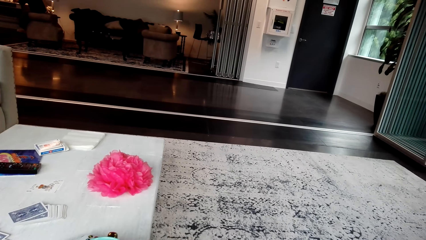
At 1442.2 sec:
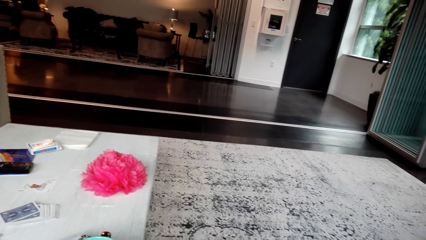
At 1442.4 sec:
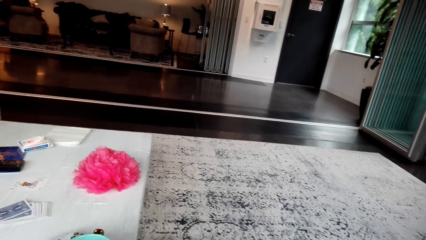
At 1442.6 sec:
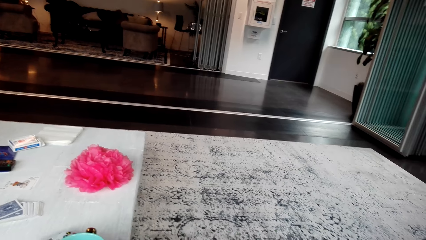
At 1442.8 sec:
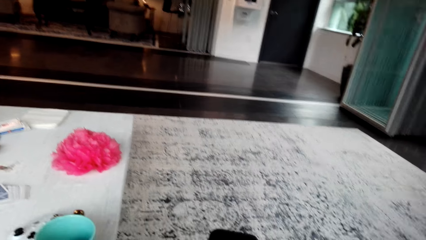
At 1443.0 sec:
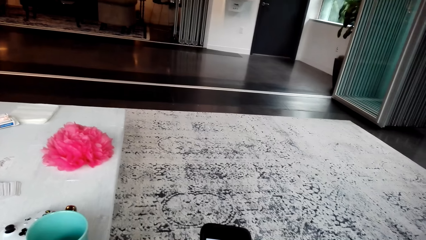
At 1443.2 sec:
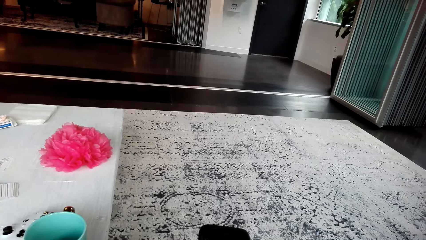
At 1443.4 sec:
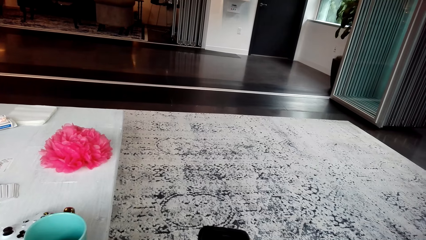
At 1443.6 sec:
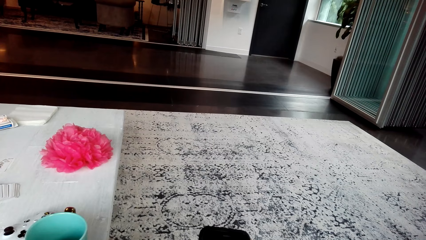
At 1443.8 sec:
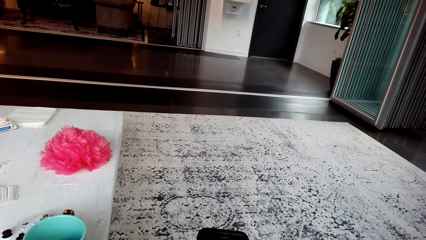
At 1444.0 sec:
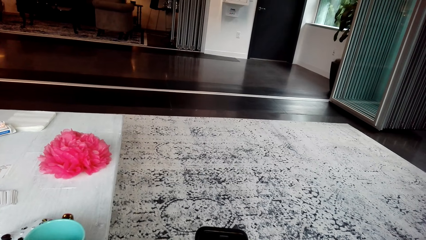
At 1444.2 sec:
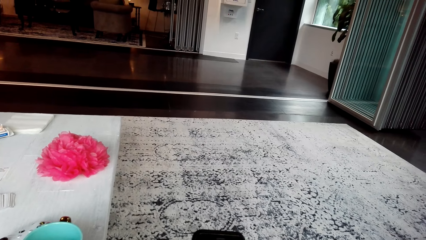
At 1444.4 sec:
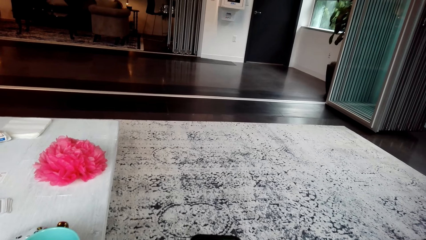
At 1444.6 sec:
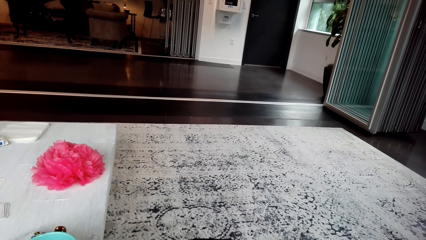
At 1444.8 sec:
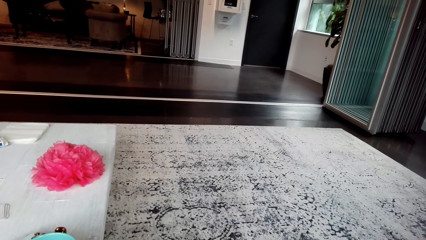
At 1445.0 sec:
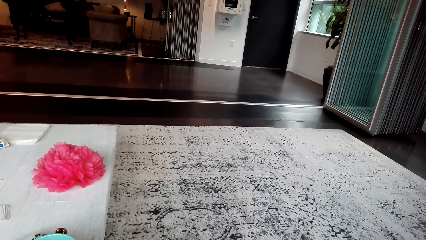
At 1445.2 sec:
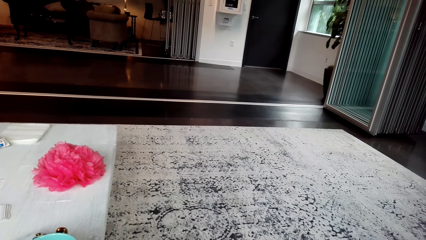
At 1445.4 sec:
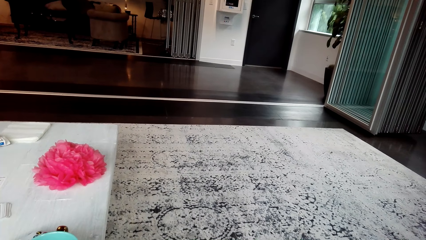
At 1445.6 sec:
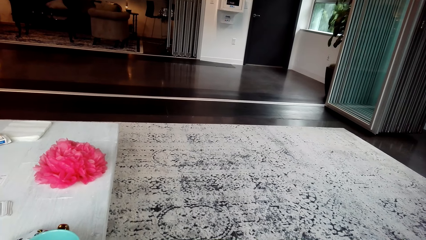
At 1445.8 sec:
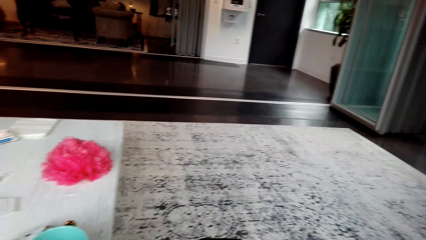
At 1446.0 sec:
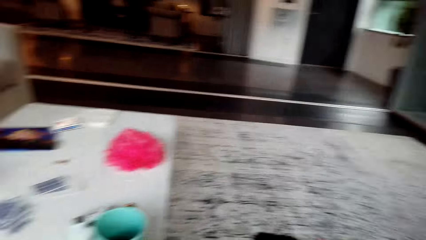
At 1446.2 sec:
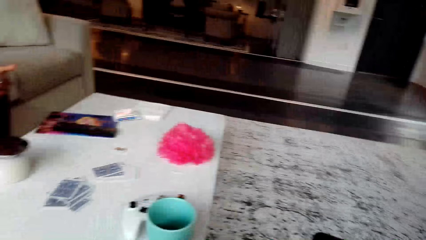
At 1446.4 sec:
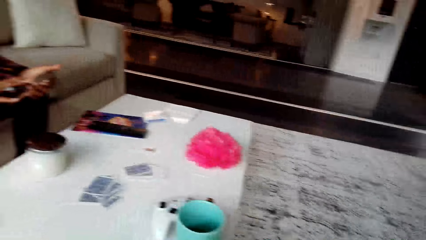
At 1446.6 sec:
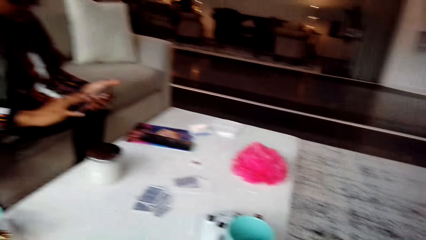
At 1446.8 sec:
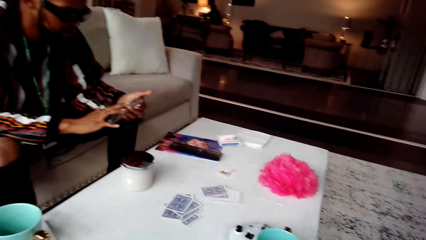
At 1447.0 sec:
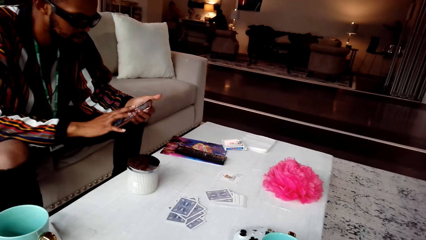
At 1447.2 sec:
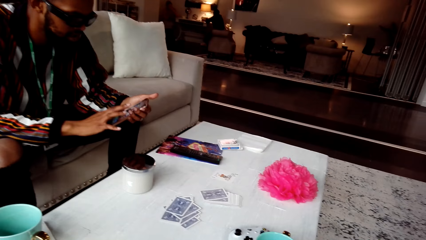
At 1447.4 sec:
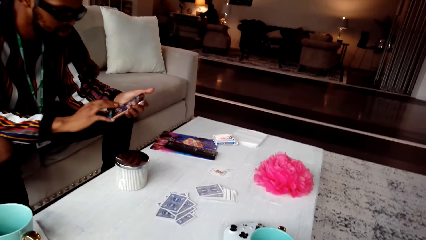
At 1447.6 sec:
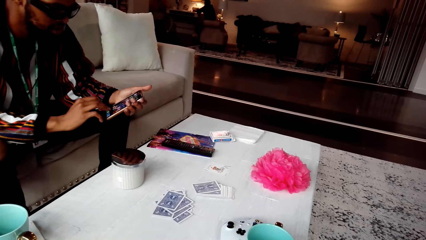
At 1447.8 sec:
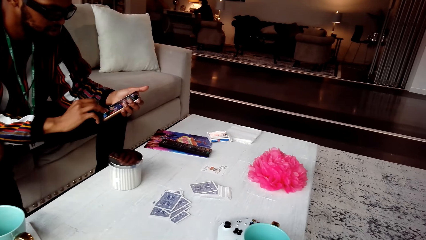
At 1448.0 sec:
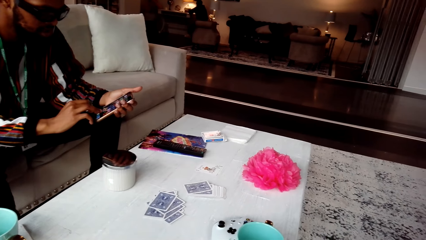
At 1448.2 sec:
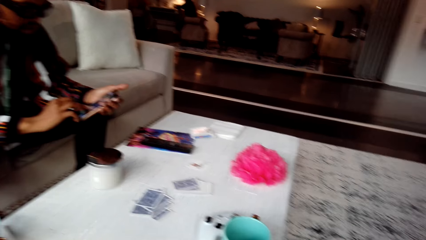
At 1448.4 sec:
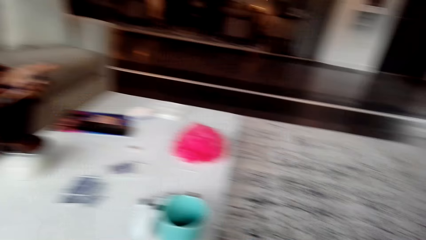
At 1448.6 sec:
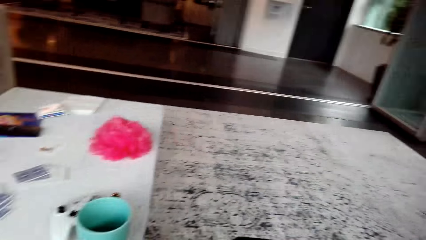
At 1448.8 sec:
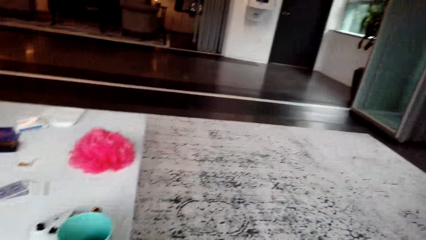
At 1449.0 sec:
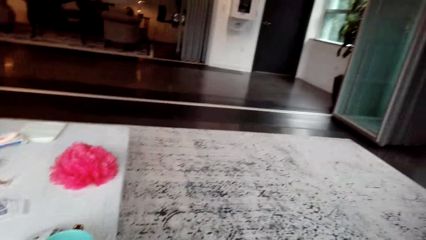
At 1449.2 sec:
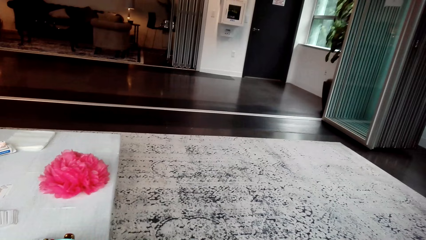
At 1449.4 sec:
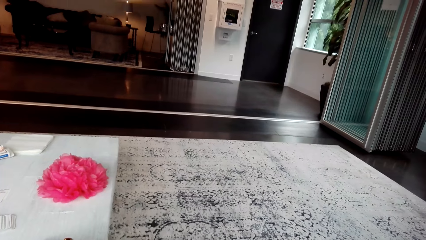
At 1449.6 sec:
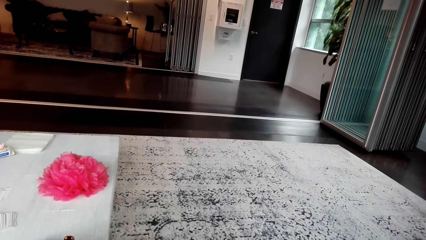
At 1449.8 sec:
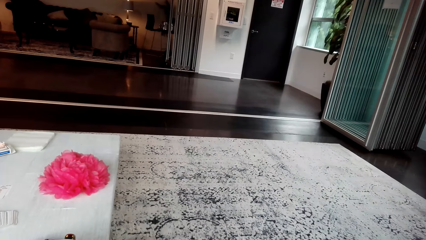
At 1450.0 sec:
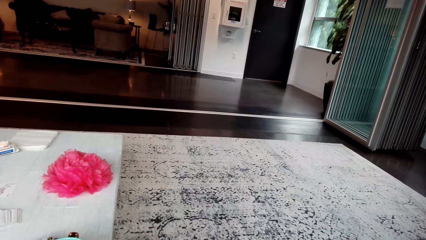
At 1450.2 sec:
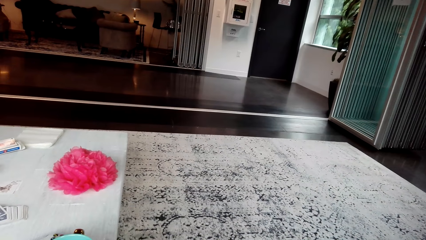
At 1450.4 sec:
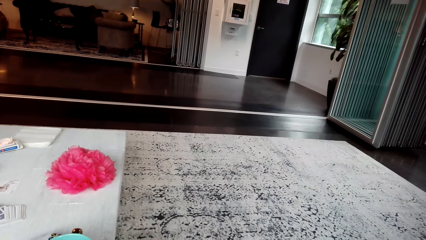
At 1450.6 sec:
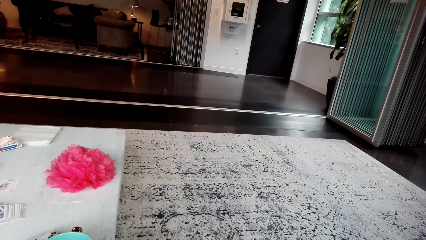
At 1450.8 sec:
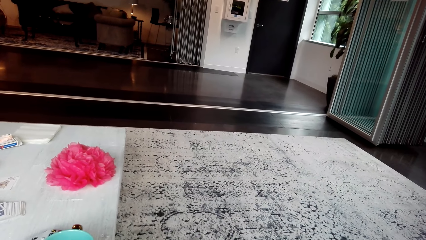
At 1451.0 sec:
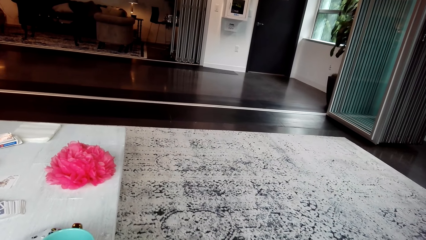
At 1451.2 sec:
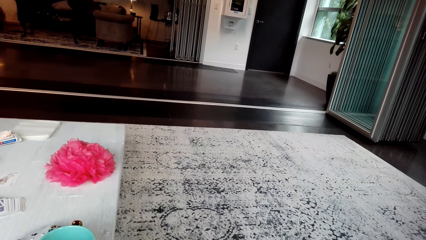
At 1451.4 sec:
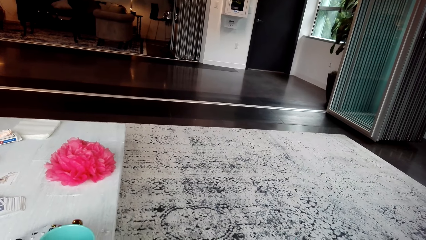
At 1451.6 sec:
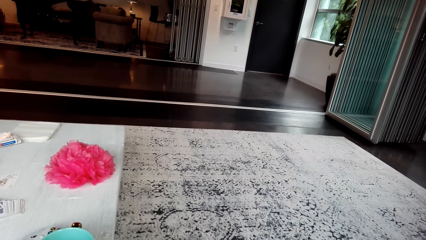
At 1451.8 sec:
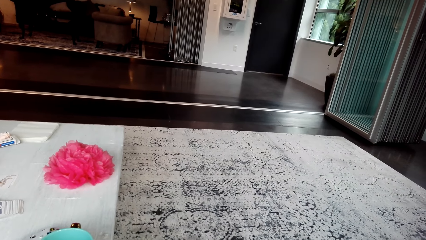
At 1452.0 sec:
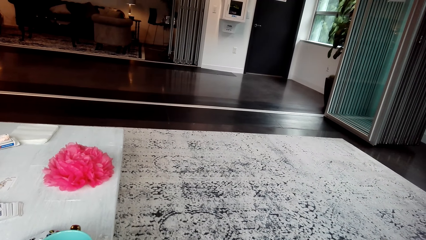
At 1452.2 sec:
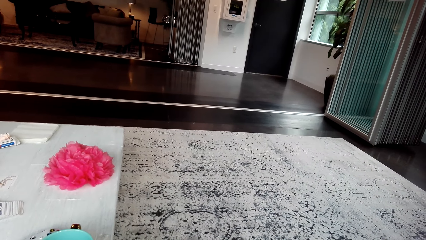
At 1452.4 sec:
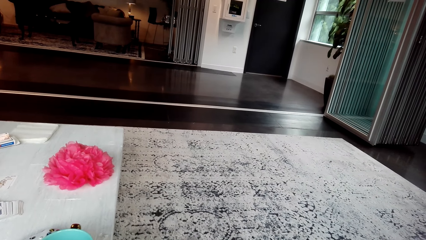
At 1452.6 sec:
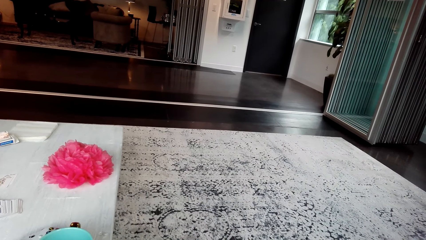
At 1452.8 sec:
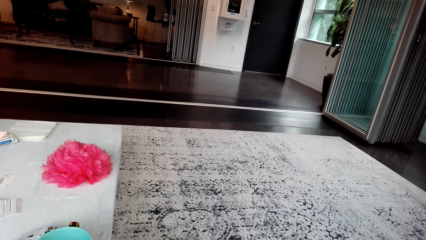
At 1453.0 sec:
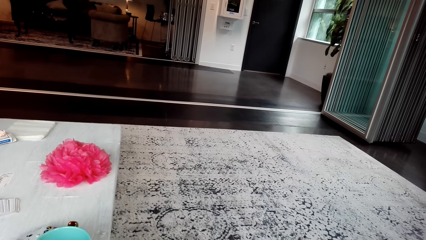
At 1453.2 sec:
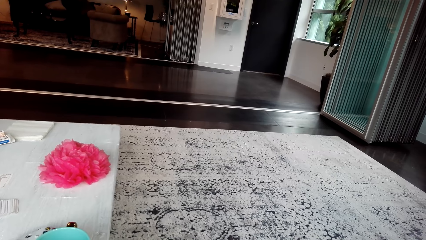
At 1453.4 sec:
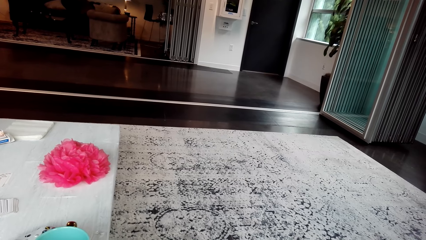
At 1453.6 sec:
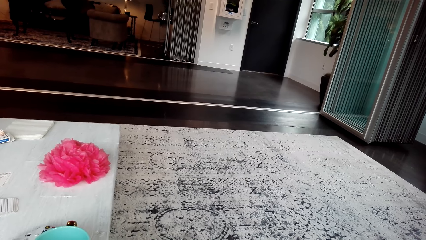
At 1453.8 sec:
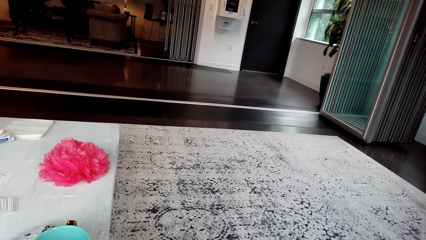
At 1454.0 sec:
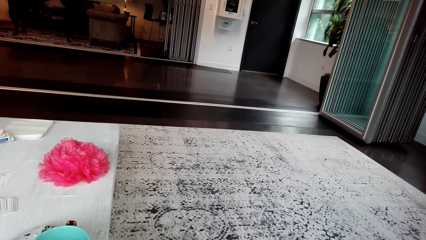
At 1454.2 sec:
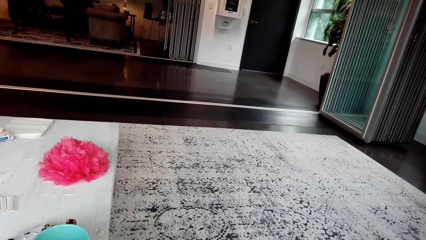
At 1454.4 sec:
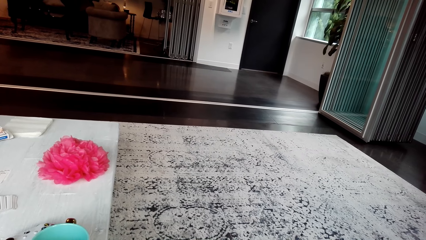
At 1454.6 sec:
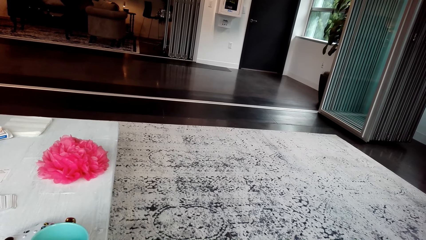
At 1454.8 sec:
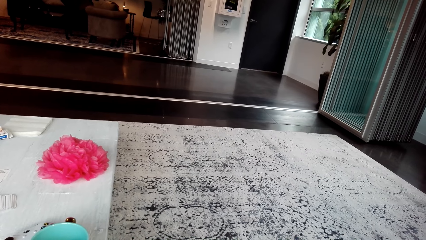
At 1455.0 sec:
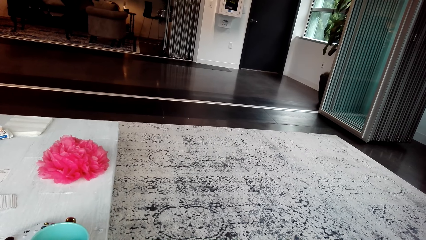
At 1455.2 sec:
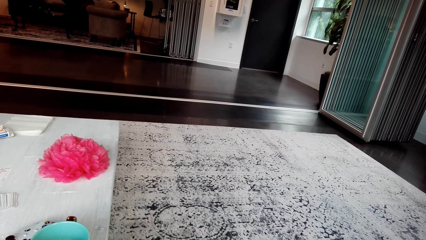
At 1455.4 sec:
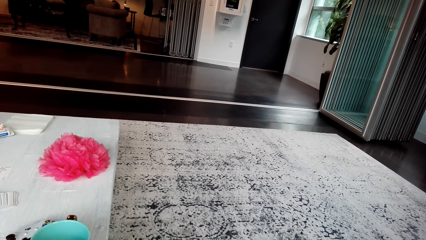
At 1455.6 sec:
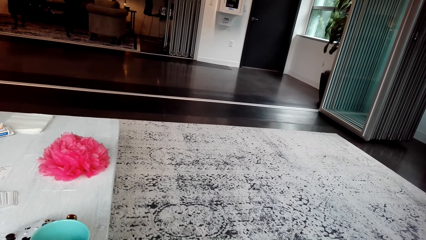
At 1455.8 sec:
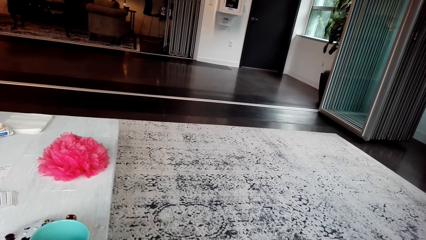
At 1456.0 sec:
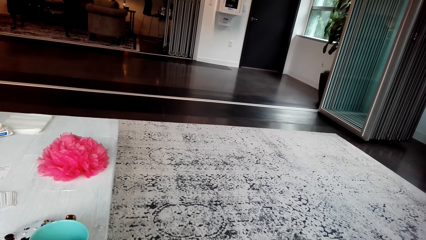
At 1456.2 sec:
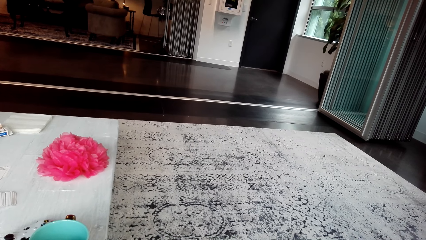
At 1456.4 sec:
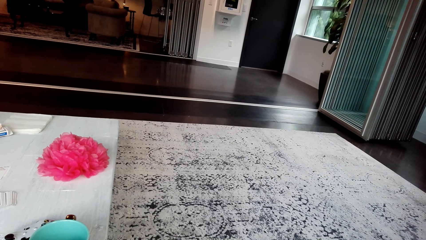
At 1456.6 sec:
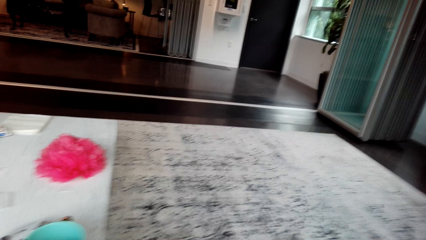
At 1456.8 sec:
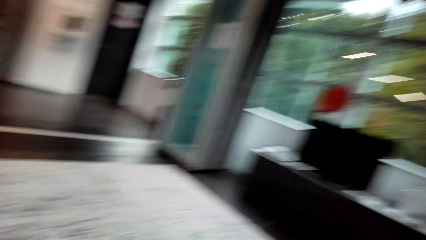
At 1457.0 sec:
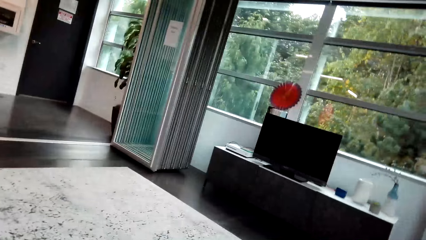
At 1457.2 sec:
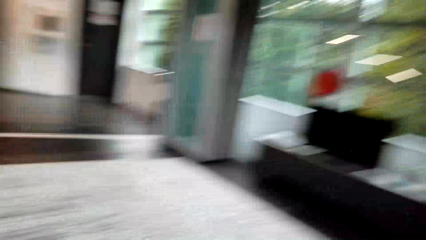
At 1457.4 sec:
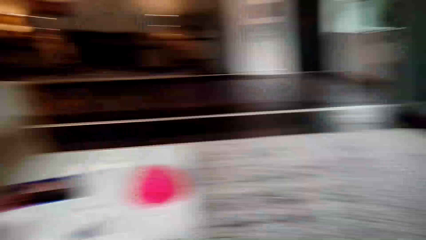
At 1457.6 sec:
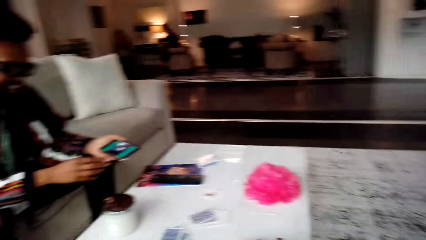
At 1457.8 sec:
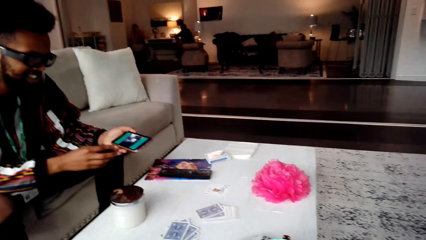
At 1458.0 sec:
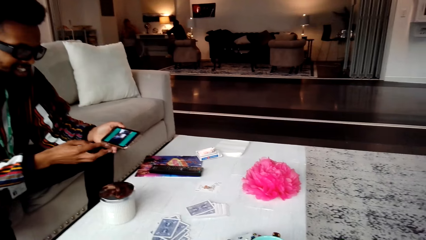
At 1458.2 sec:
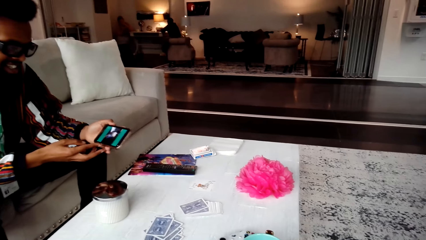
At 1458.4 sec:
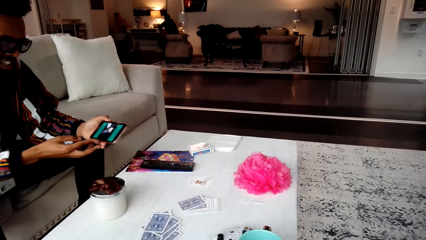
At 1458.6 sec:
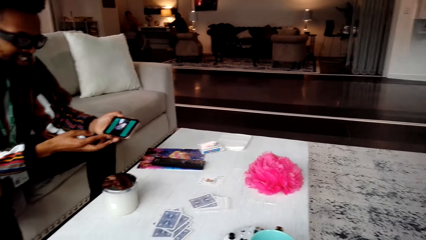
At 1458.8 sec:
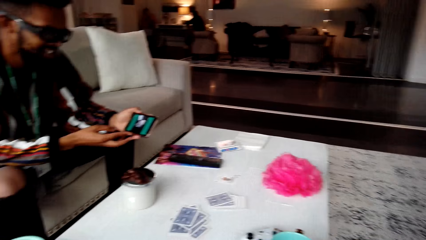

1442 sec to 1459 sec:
The camera wearer looks around. They stare at a person. The person dials a phone. The camera wearer looks around. They look around.
